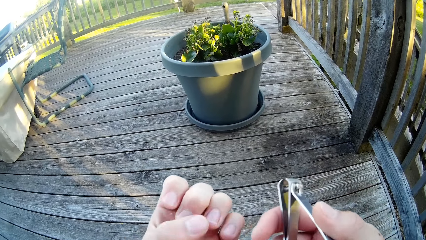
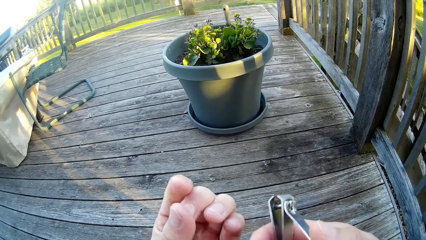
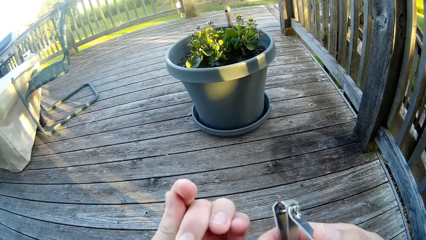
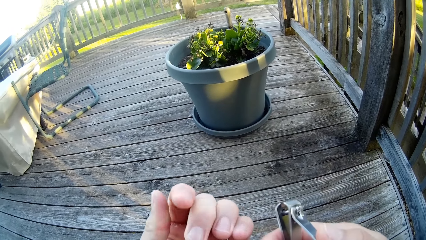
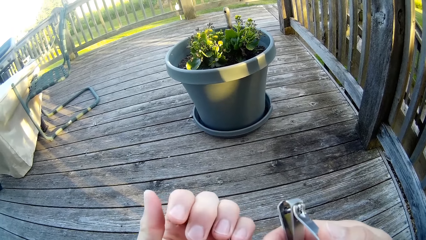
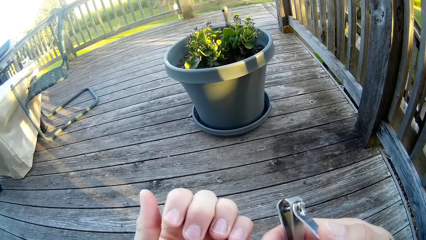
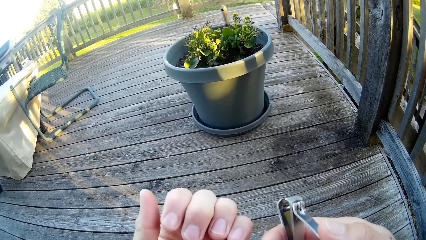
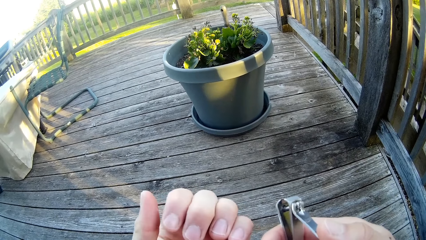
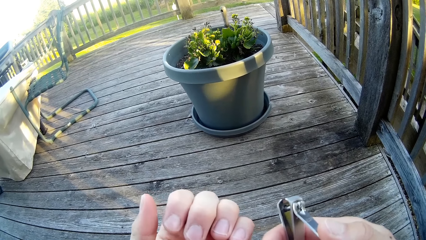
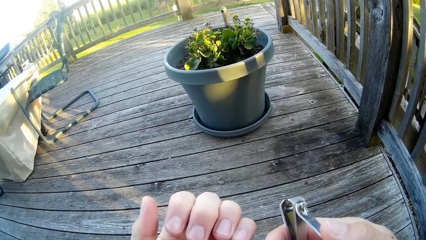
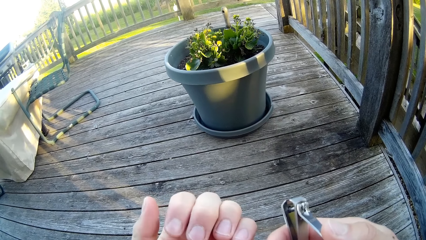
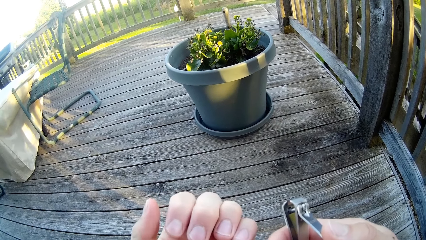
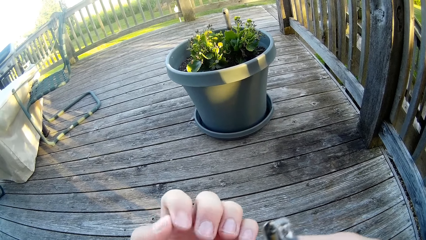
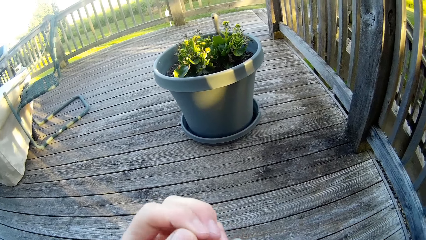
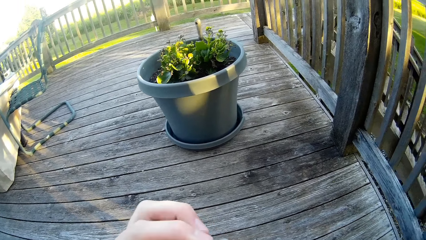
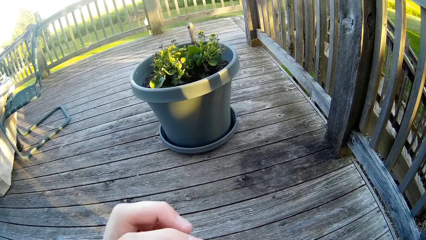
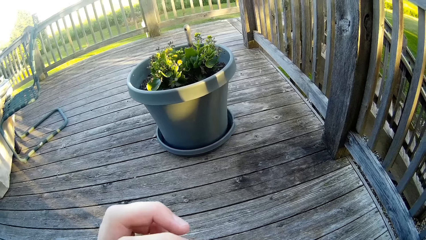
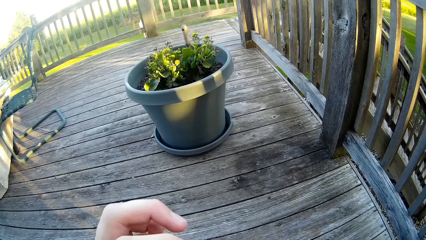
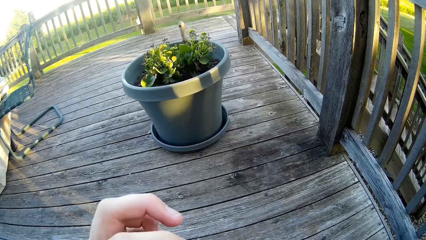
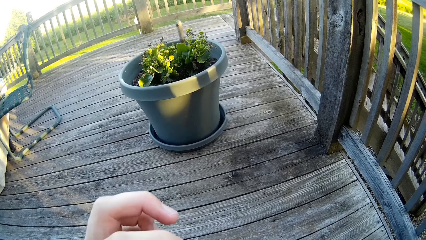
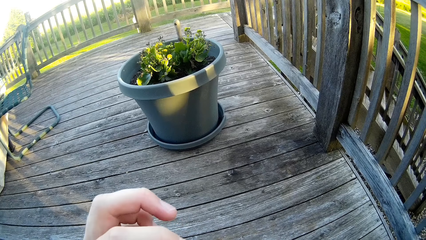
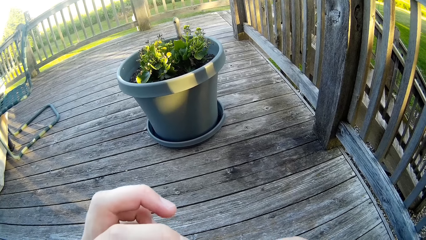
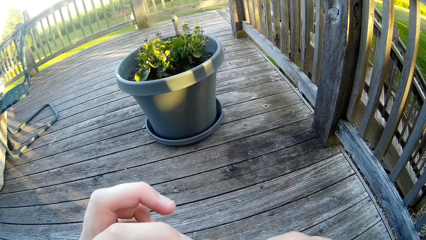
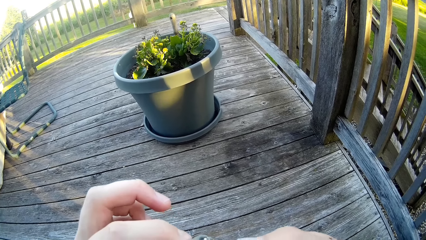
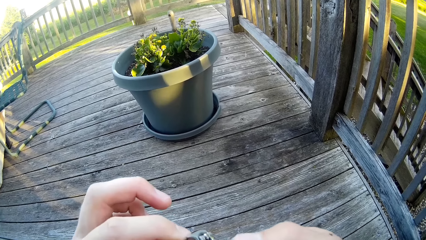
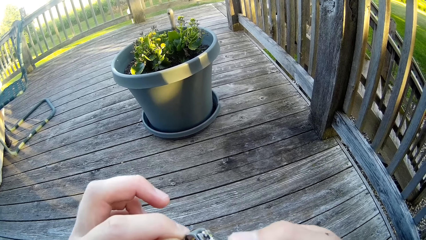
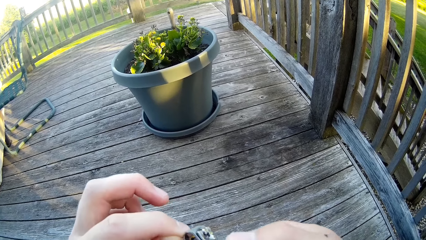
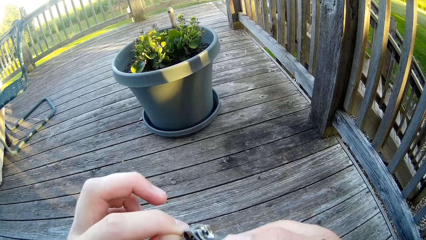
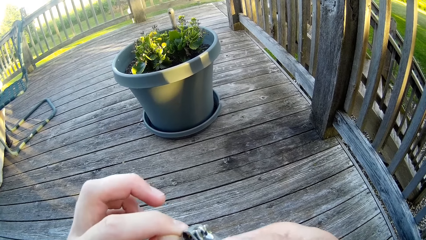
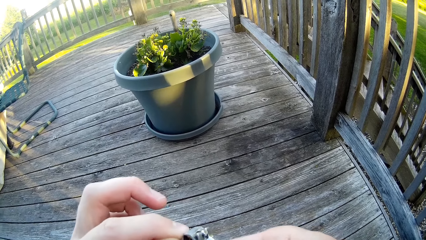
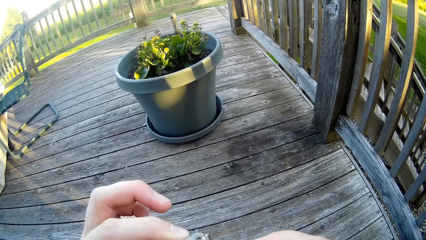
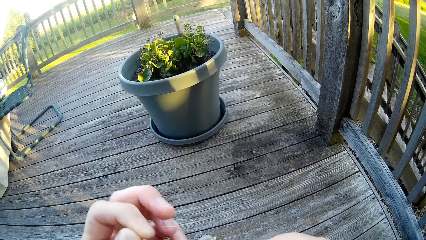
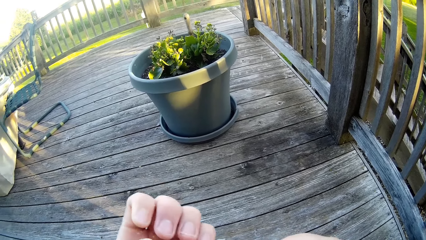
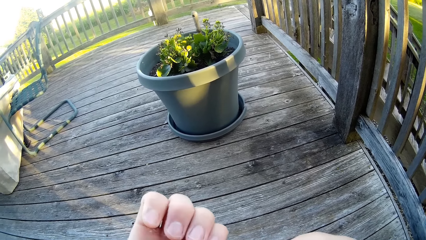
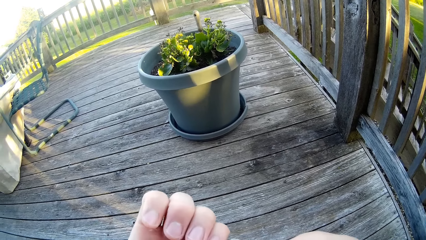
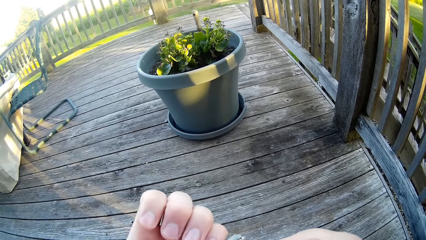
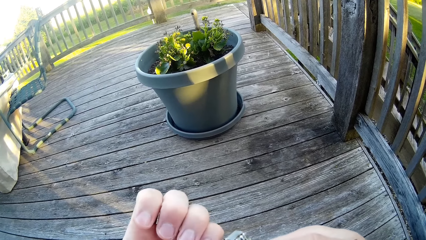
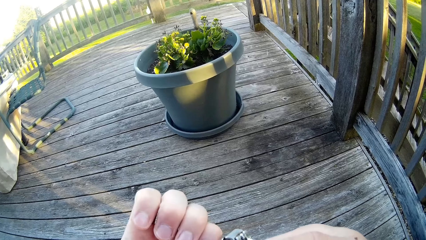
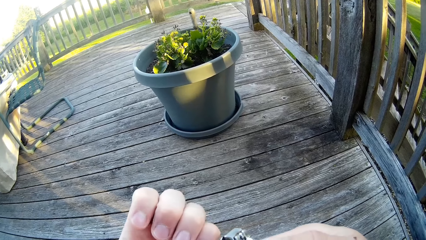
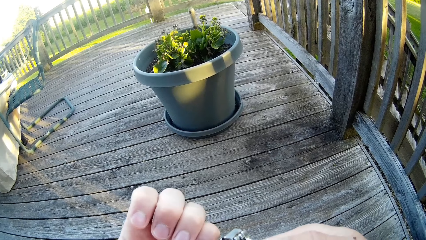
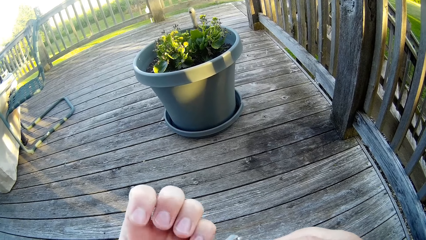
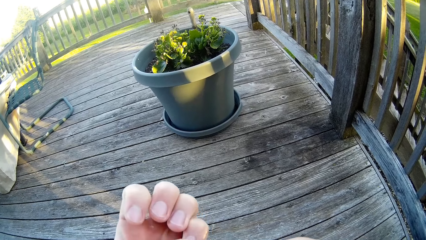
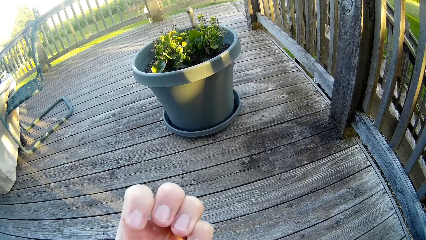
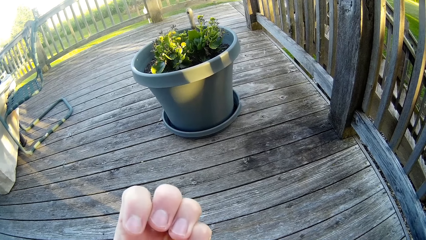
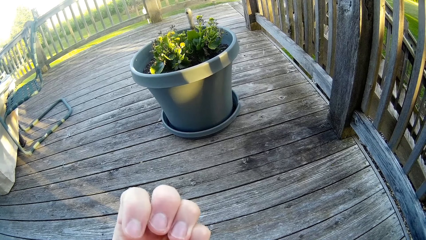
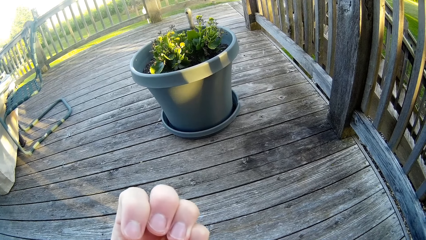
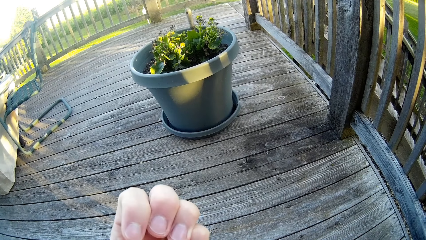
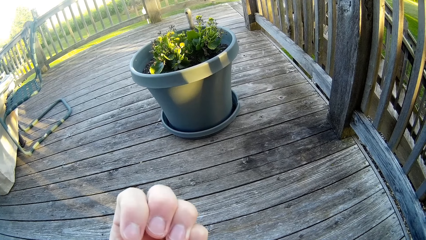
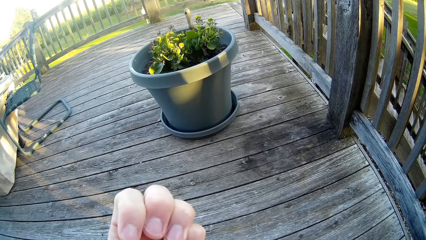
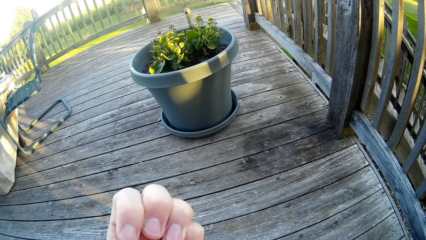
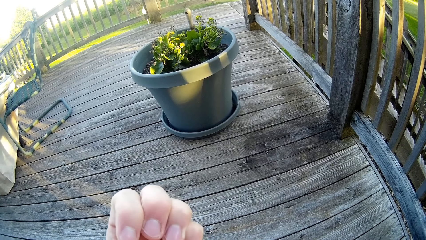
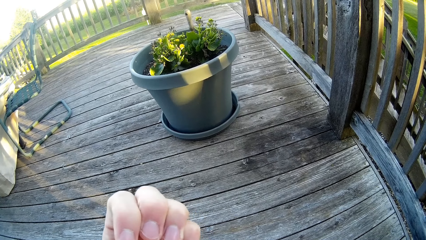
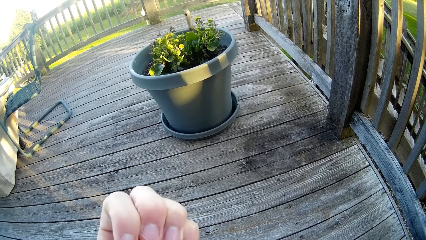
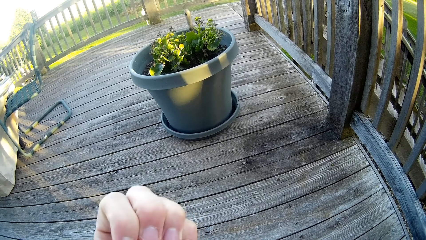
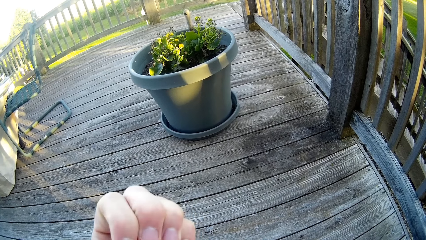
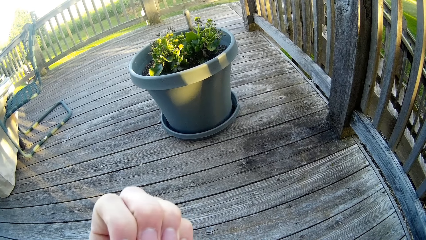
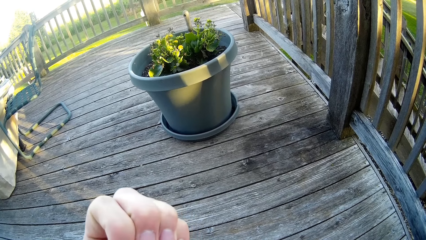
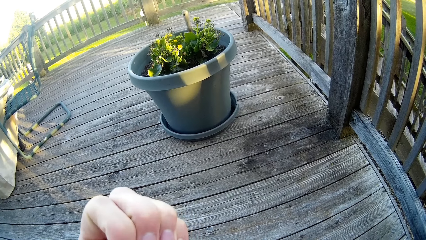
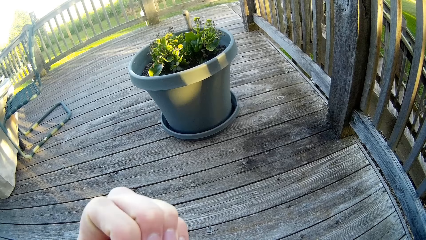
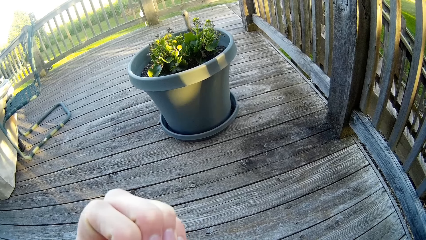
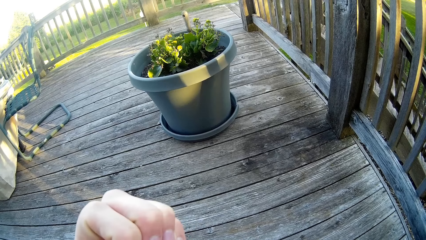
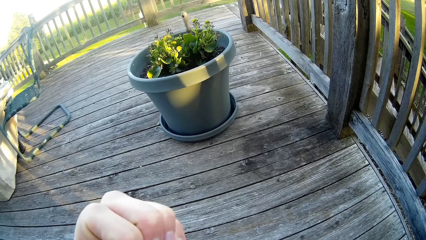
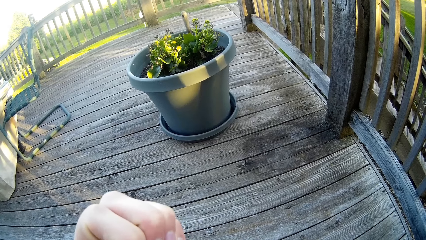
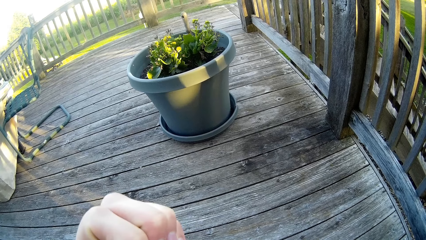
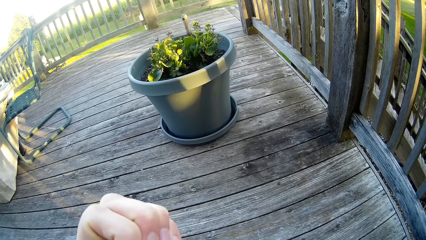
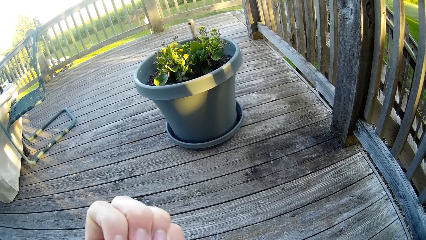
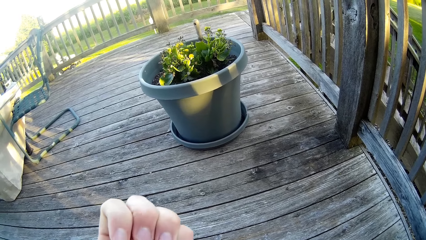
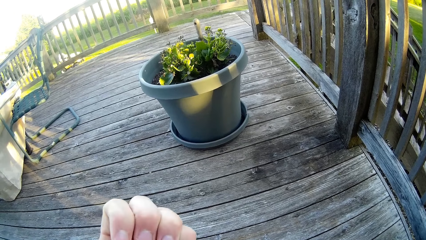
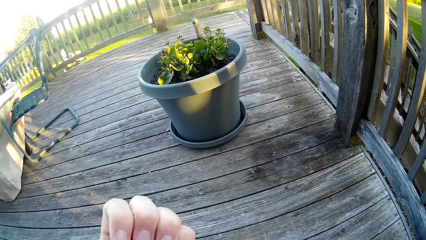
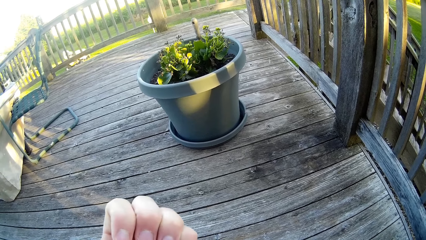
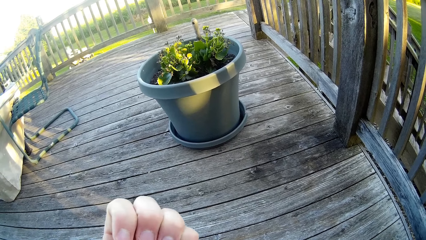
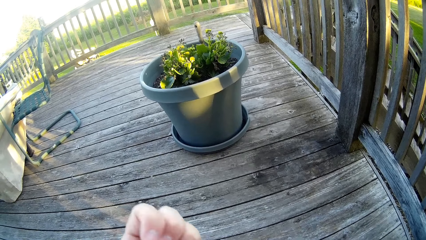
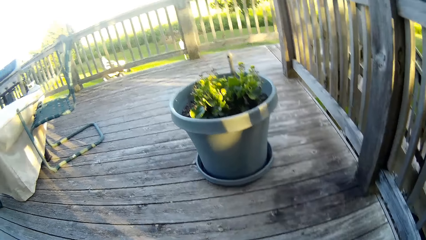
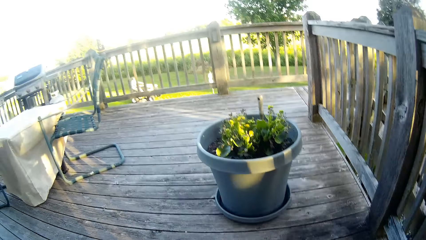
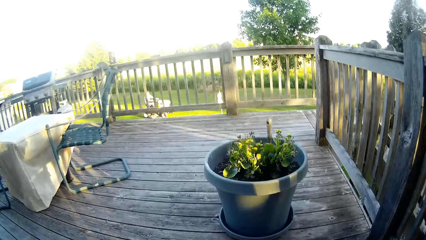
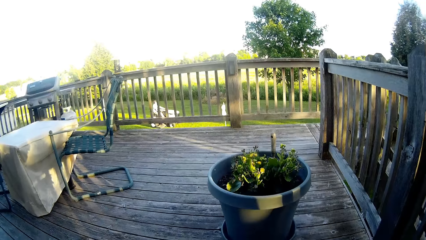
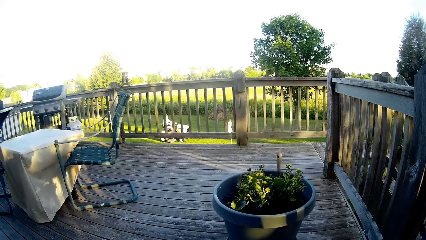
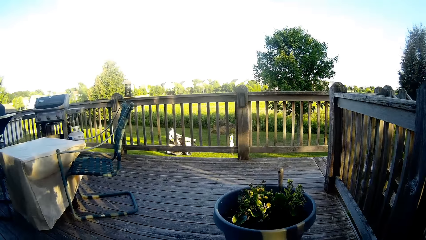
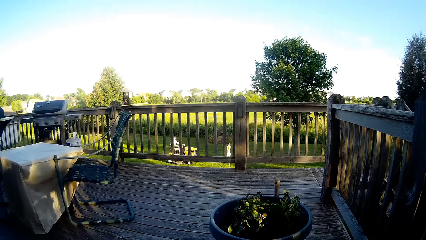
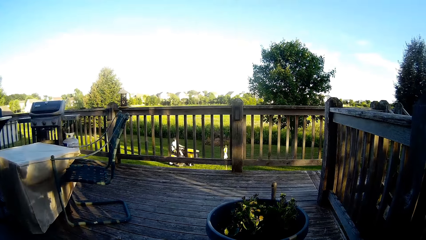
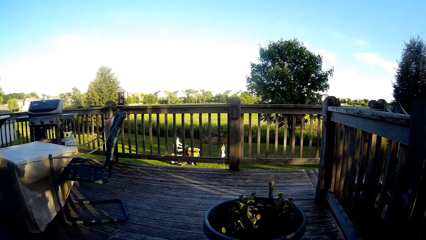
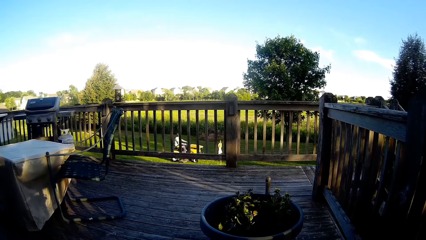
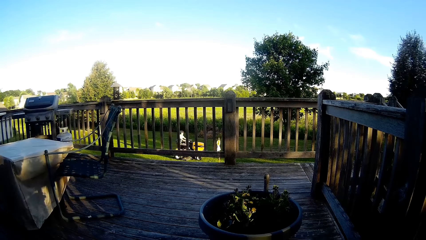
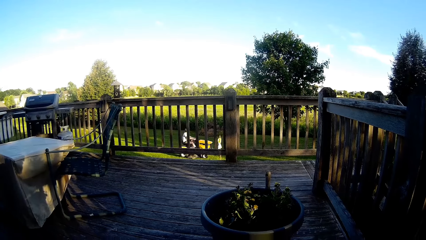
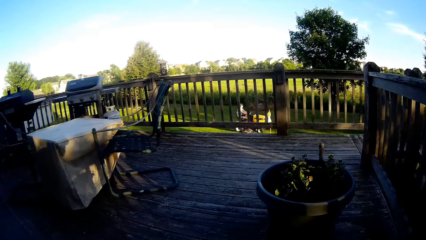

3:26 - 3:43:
The camera wearer wipes the finger nail with the hand. He looks at the hand. He turns the hand. He cuts his left index fingernail with the nail cutter. He cuts his left thumb fingernail with the nail cutter. A man mows the lawn with an electric lawn mower. The camera wearer looks around.
